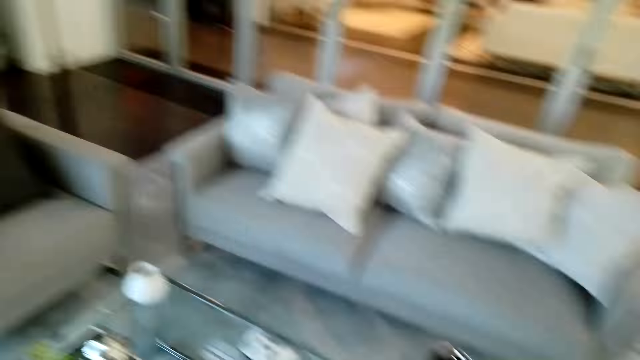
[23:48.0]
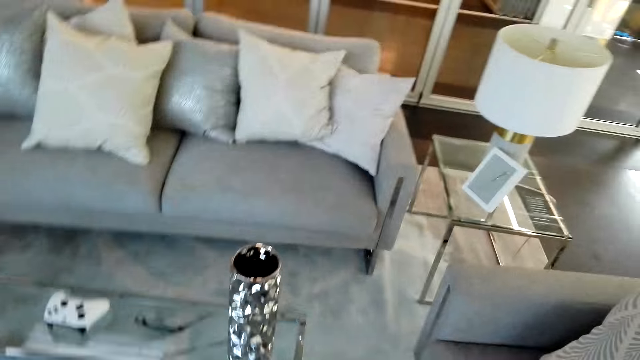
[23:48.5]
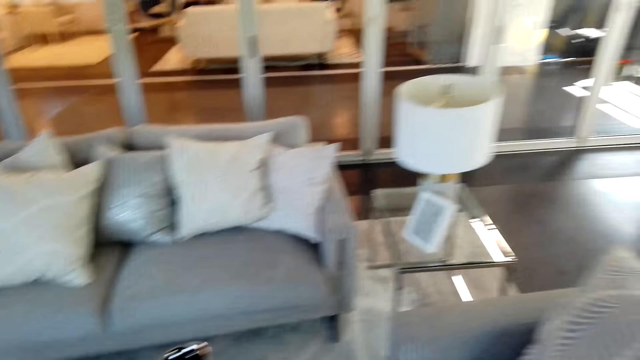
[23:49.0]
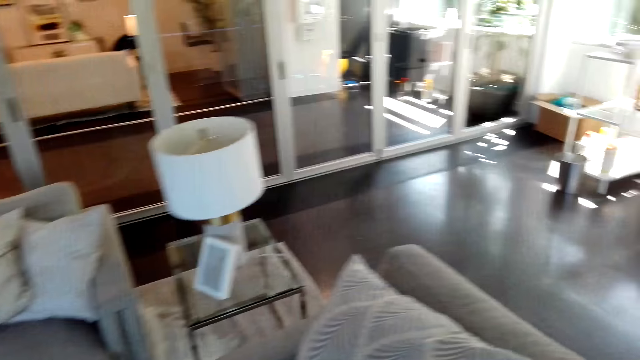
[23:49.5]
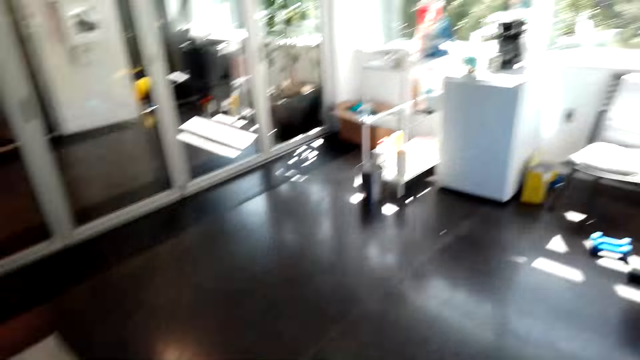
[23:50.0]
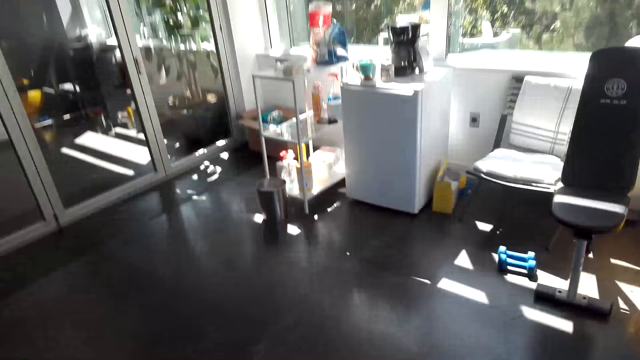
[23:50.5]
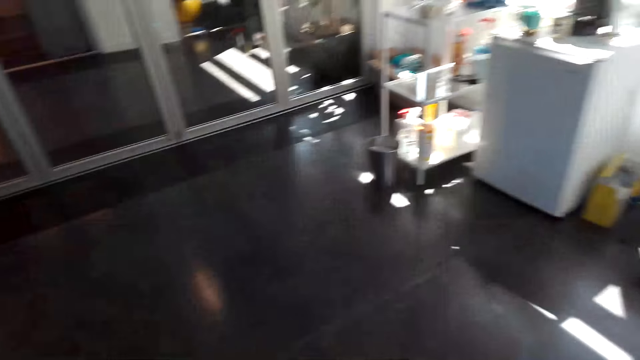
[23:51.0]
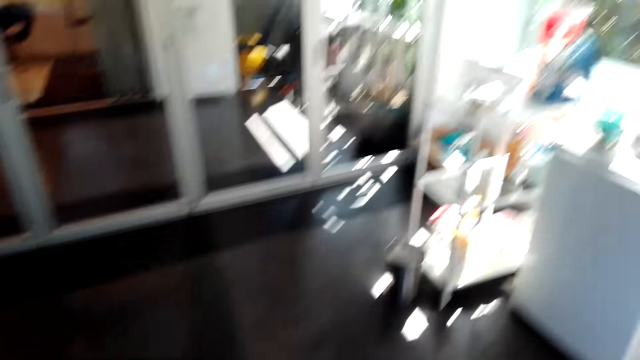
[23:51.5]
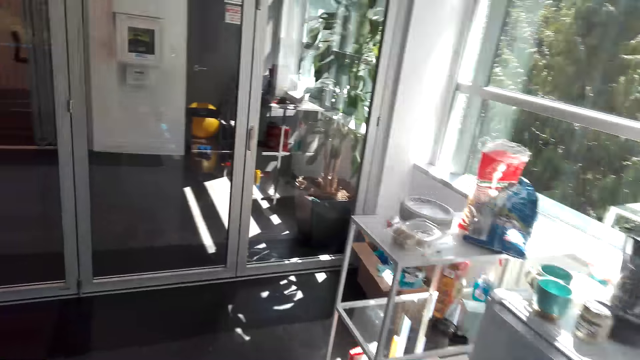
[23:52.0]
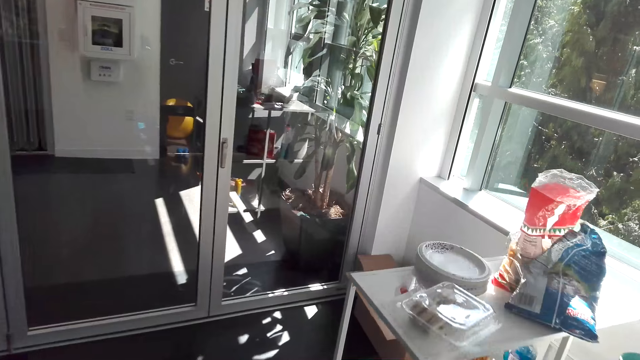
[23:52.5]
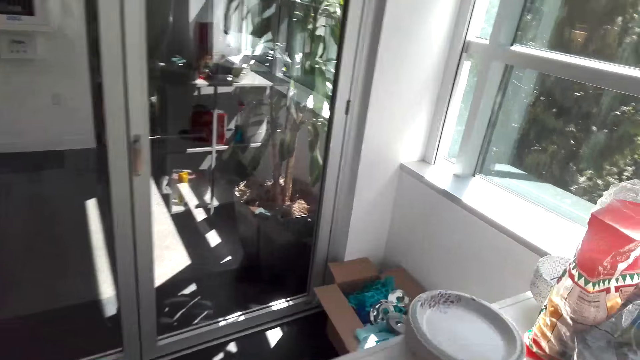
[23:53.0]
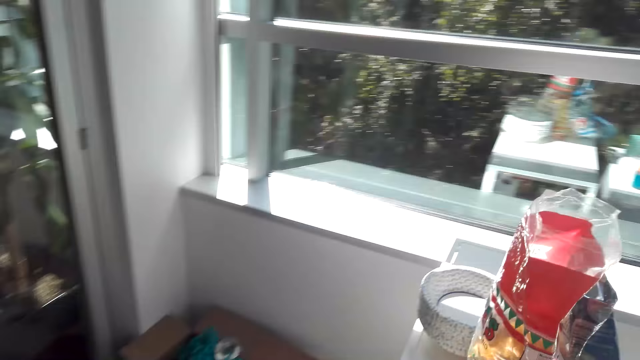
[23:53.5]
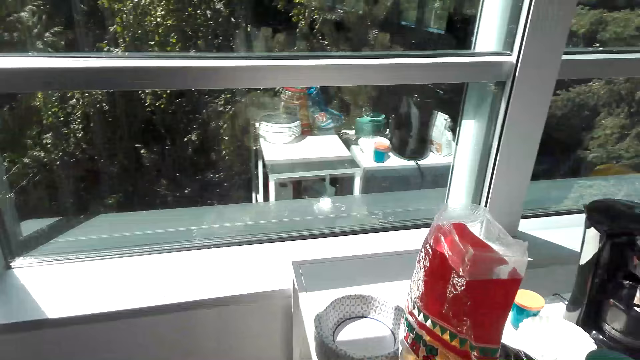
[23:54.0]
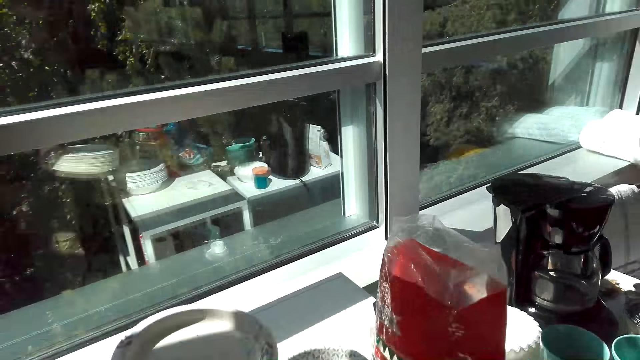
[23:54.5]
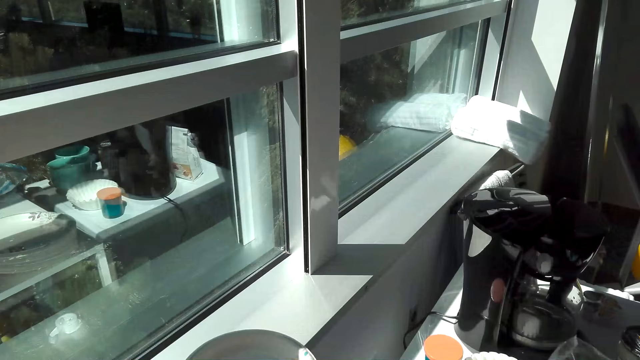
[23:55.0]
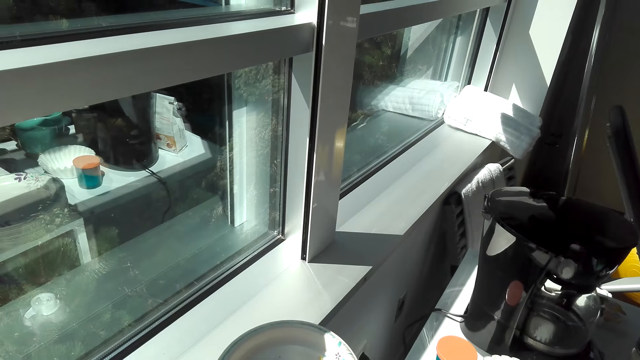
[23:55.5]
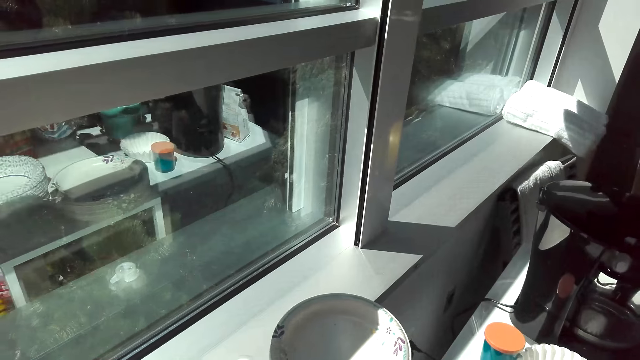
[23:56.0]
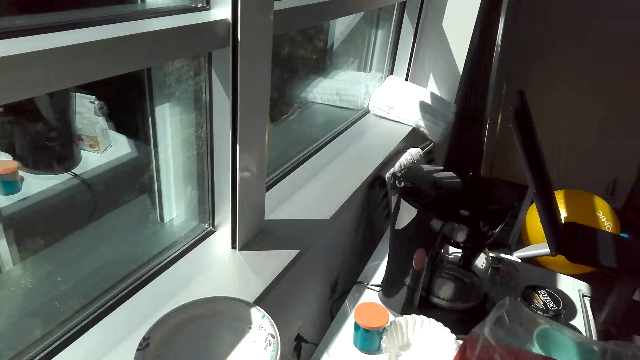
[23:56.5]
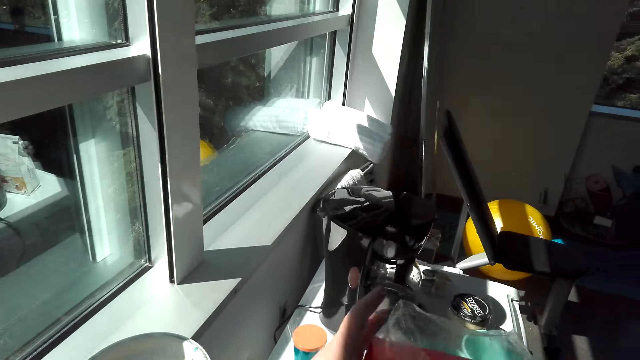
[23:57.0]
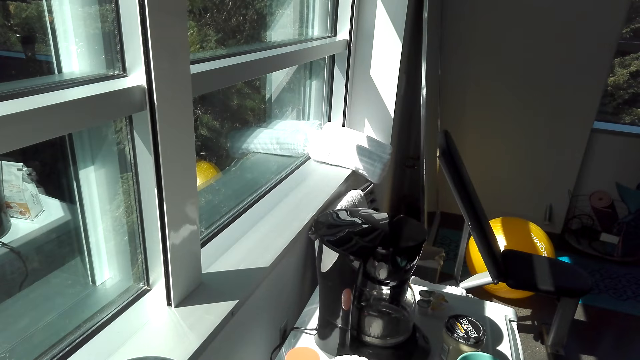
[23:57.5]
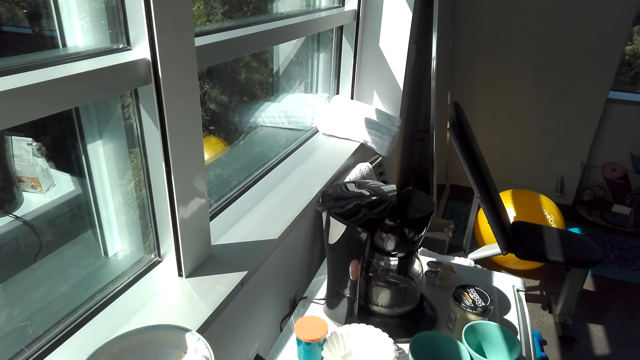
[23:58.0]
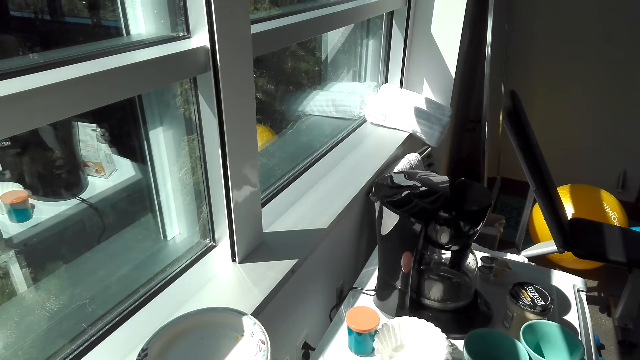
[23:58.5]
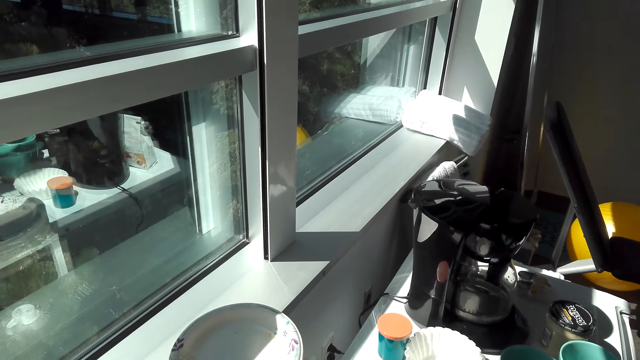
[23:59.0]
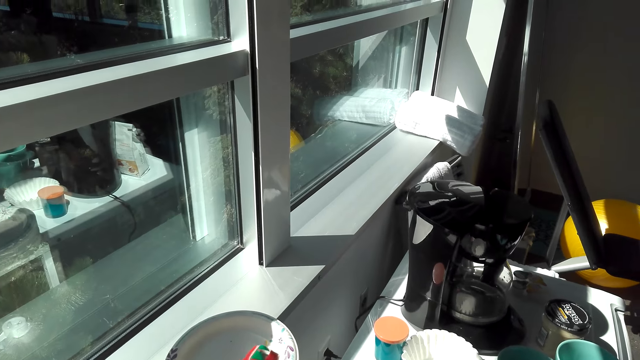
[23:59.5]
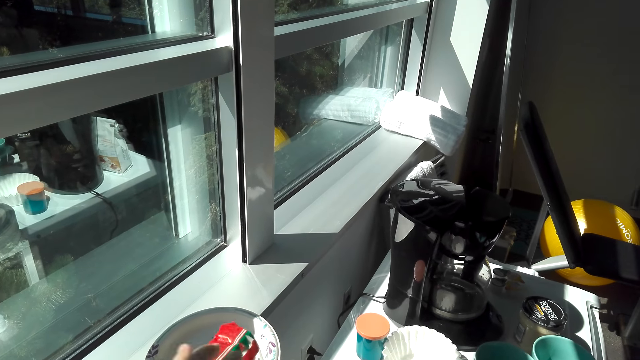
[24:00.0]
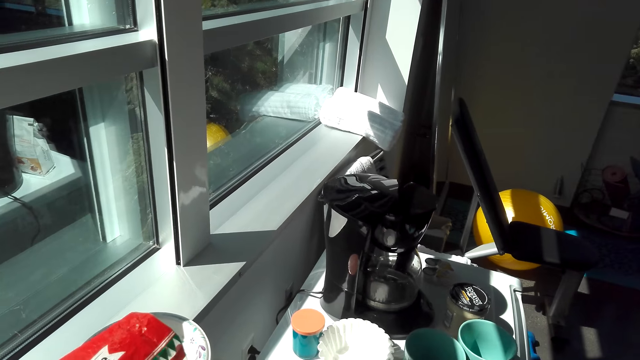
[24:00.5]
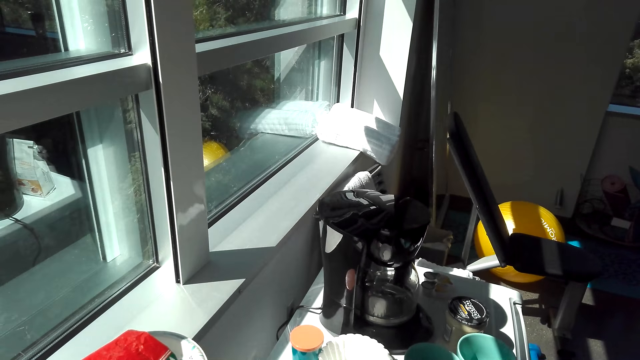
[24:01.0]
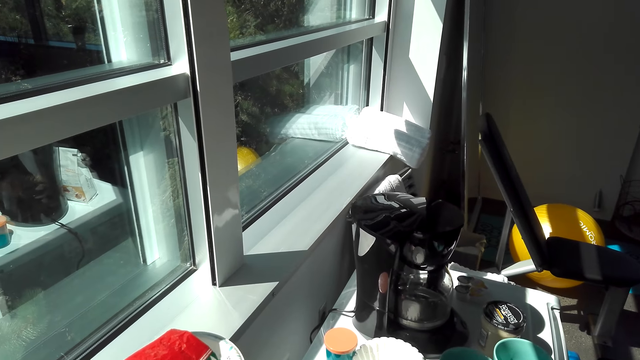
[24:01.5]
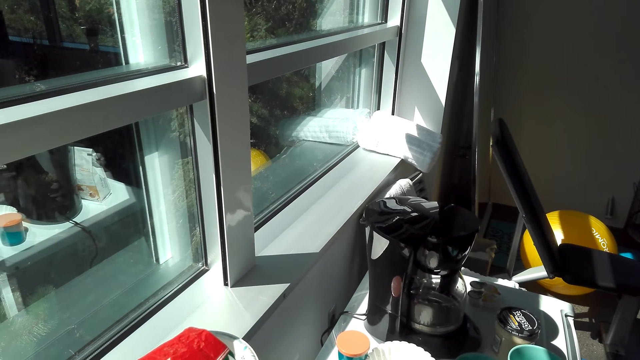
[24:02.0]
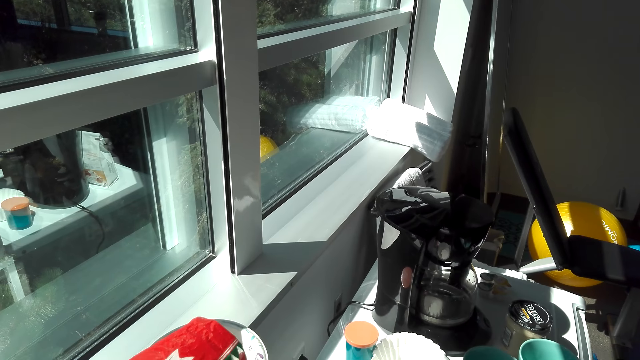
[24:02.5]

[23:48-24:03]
The camera wearer talks. They place a plate on the table. They pick up tortilla chips packets. They place the tortilla chips packets on the table.

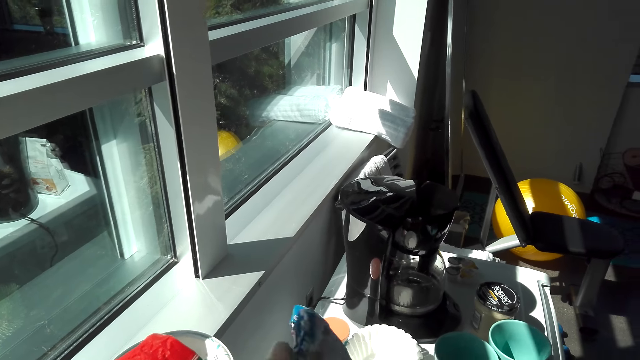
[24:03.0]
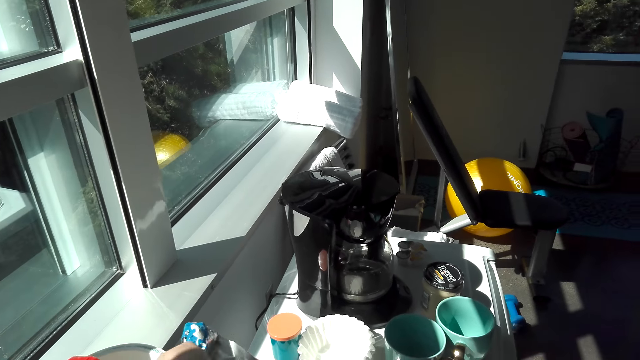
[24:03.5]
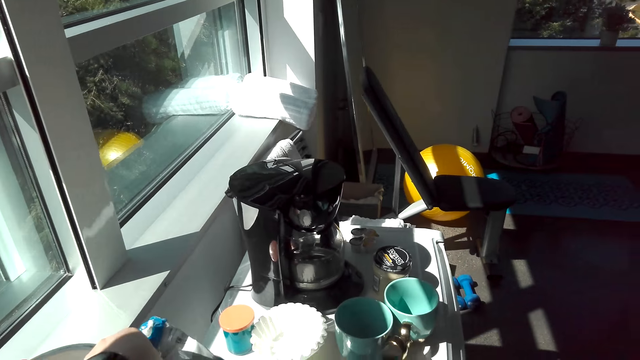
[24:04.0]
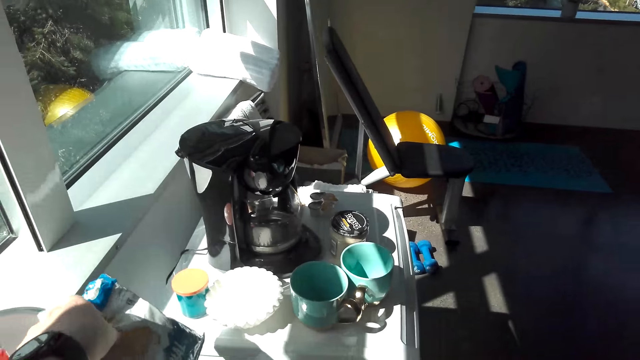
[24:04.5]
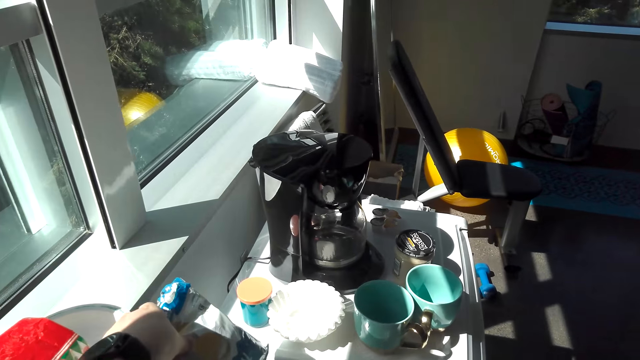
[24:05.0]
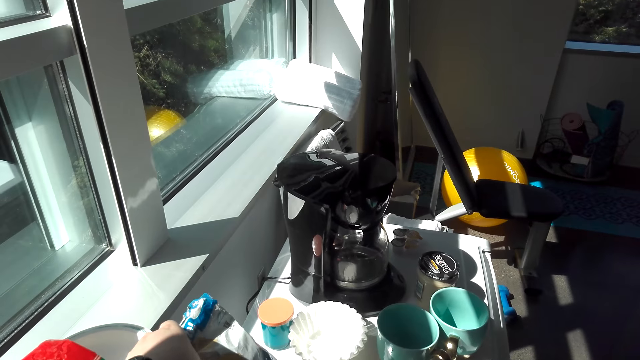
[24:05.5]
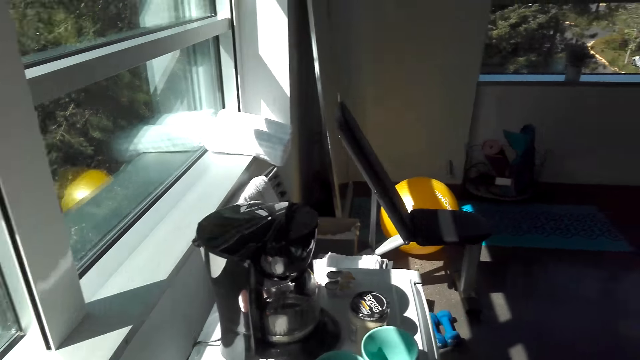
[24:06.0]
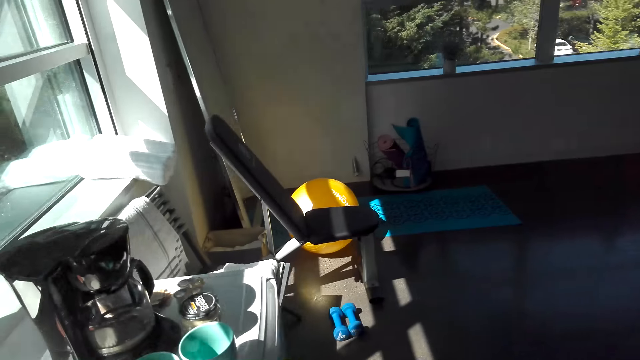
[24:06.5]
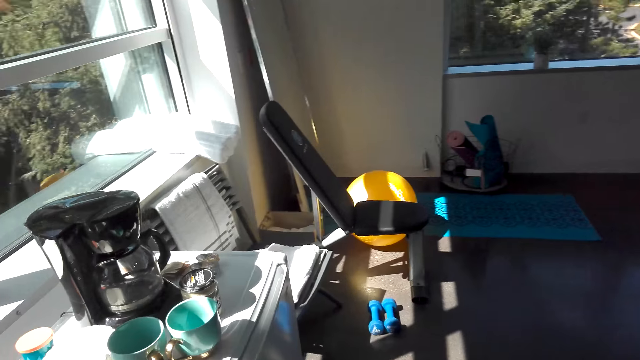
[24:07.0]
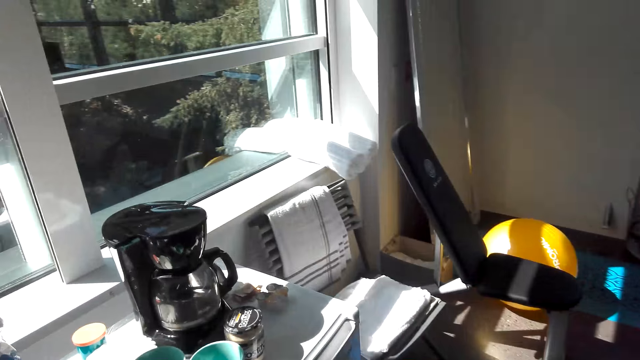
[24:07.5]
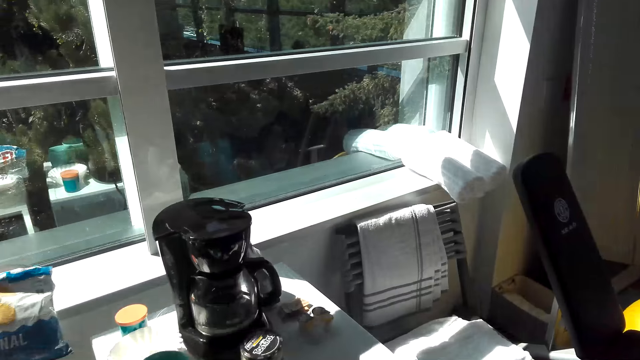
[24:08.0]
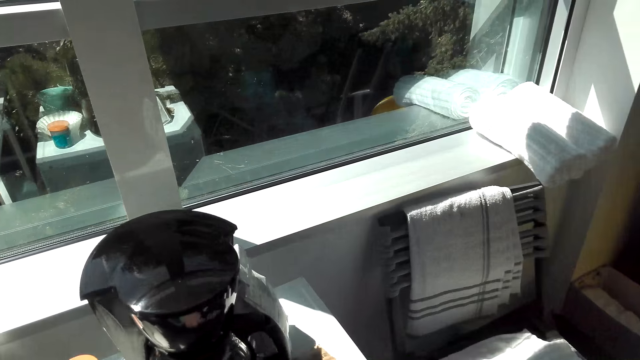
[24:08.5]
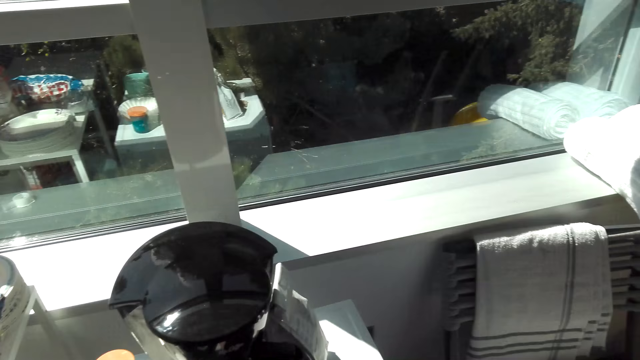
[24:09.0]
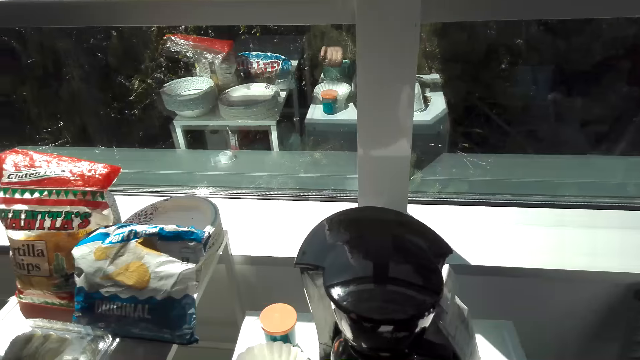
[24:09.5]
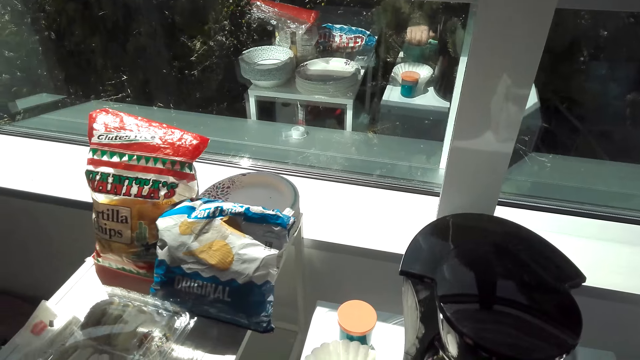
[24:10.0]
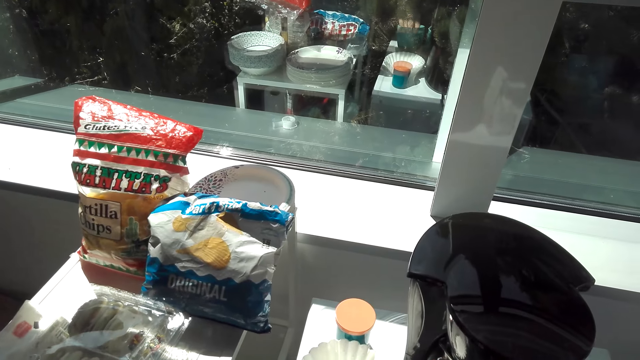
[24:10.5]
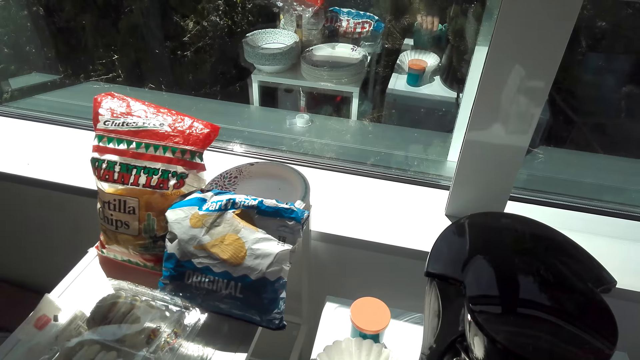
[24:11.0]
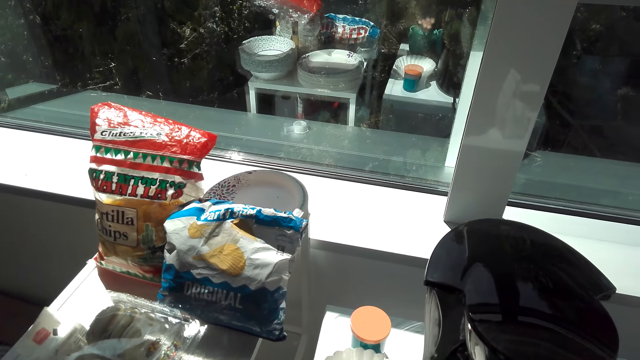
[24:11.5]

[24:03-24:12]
The camera wearer pours snacks into a plate.
